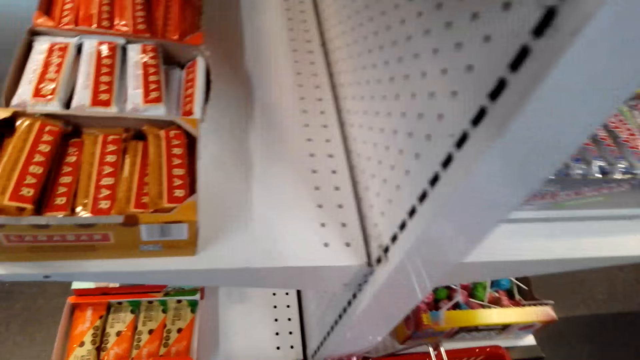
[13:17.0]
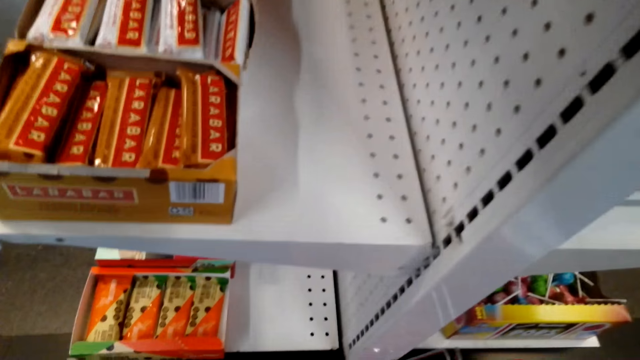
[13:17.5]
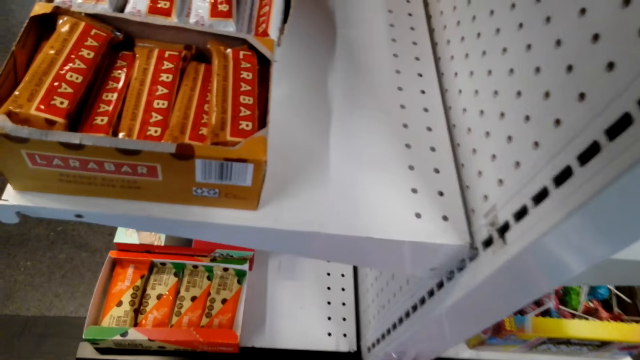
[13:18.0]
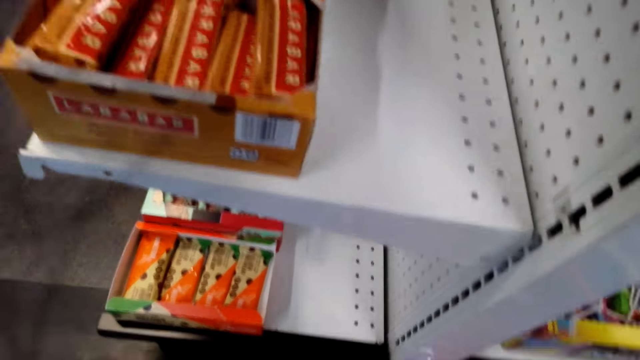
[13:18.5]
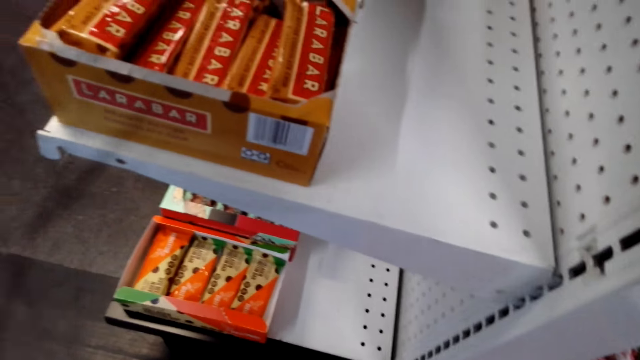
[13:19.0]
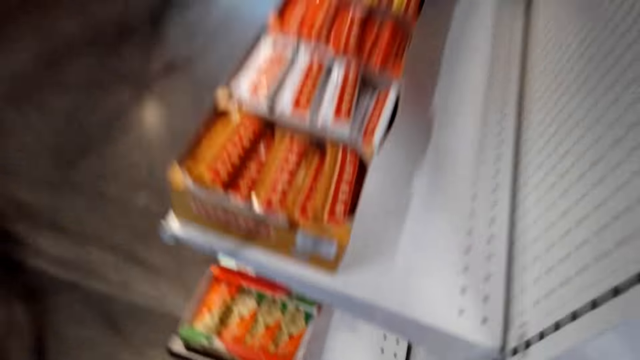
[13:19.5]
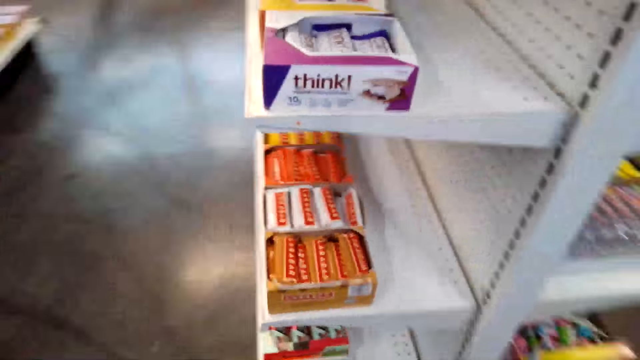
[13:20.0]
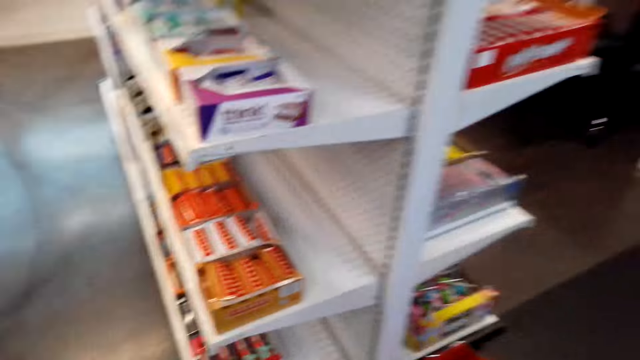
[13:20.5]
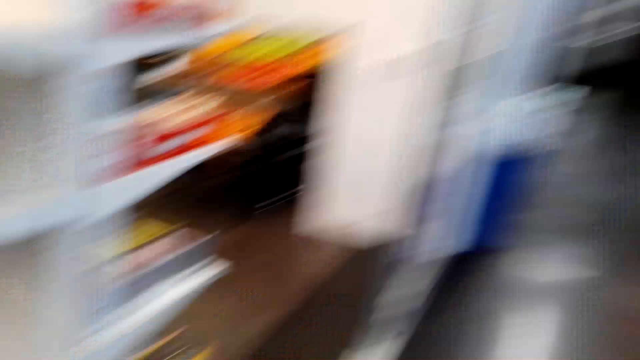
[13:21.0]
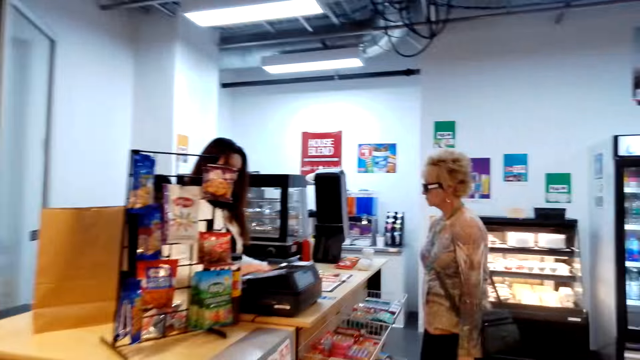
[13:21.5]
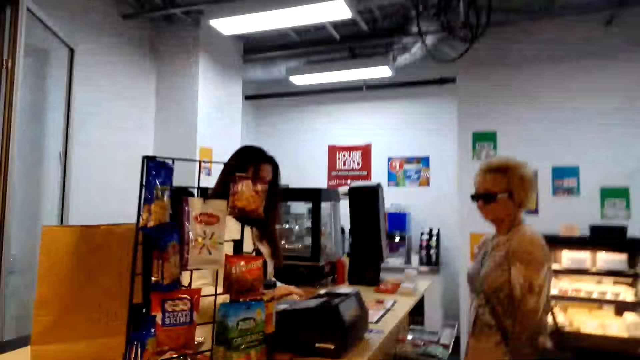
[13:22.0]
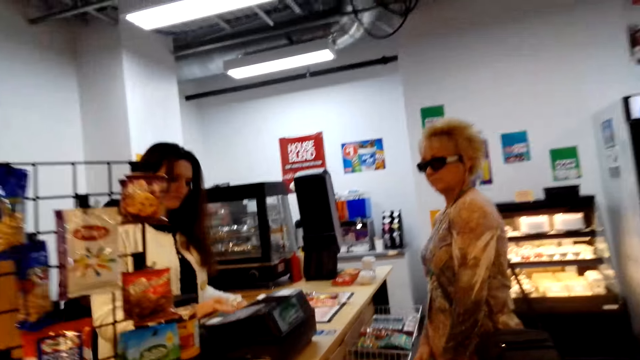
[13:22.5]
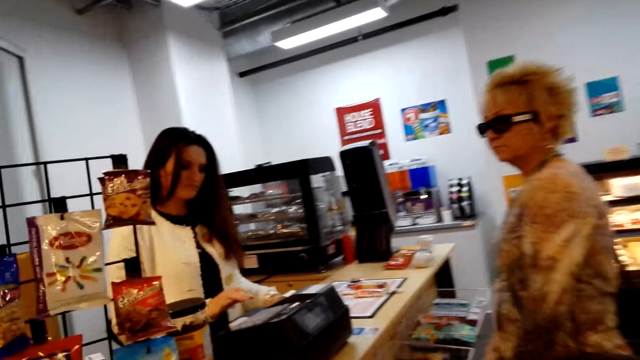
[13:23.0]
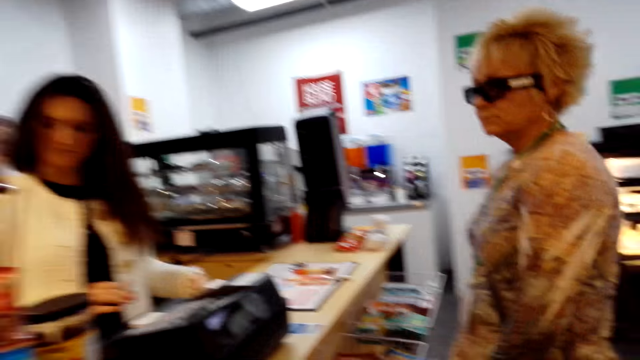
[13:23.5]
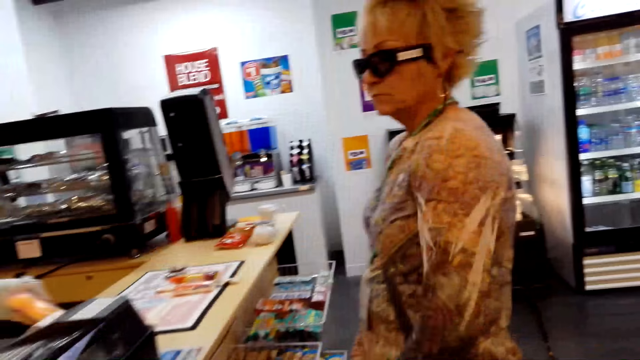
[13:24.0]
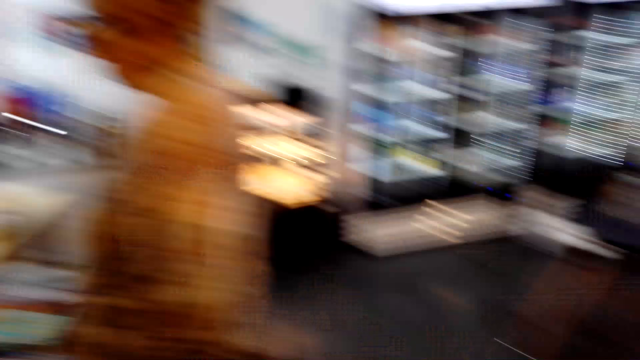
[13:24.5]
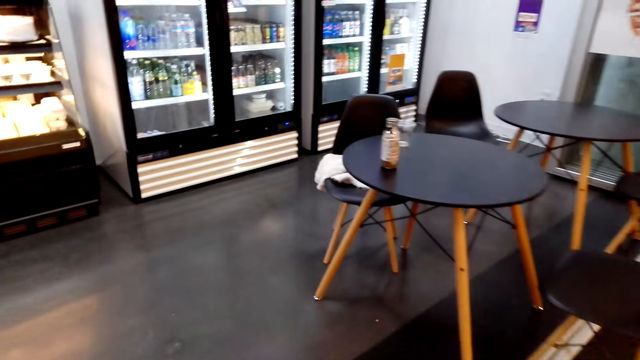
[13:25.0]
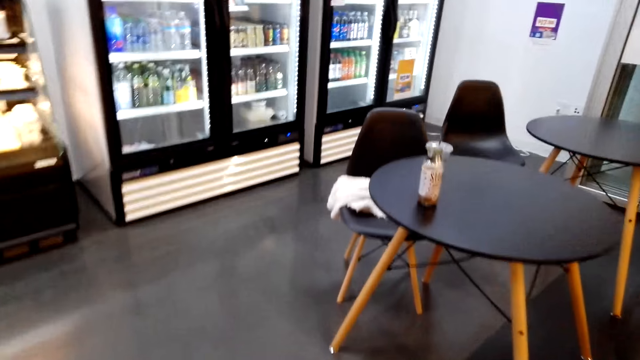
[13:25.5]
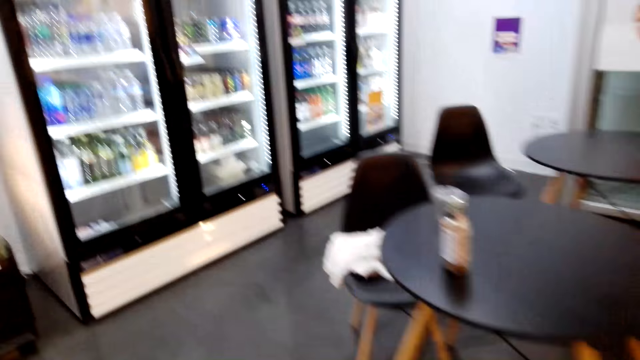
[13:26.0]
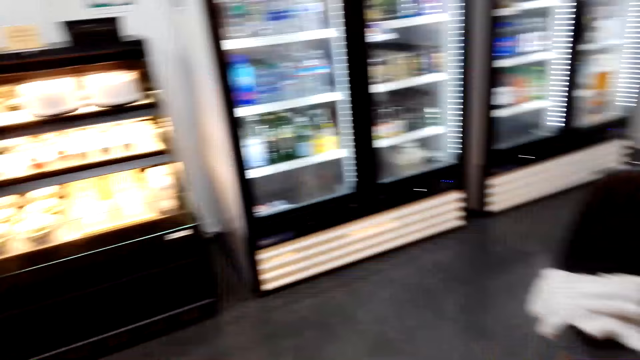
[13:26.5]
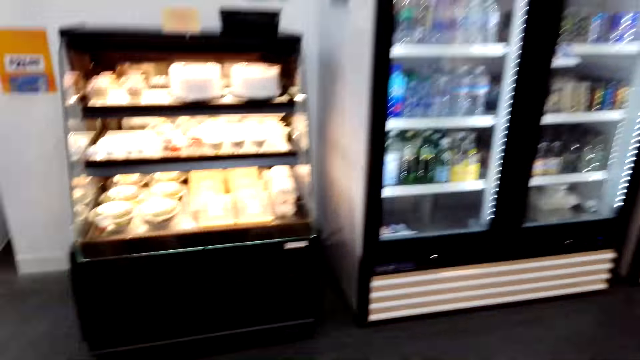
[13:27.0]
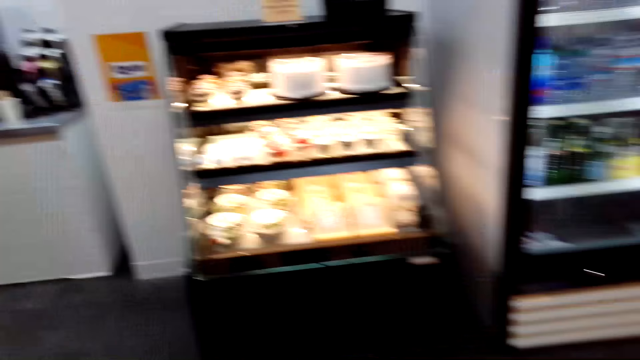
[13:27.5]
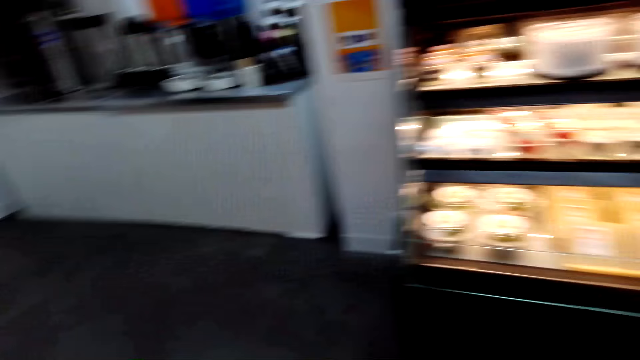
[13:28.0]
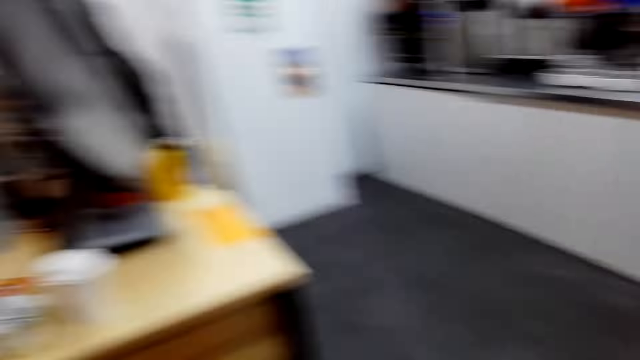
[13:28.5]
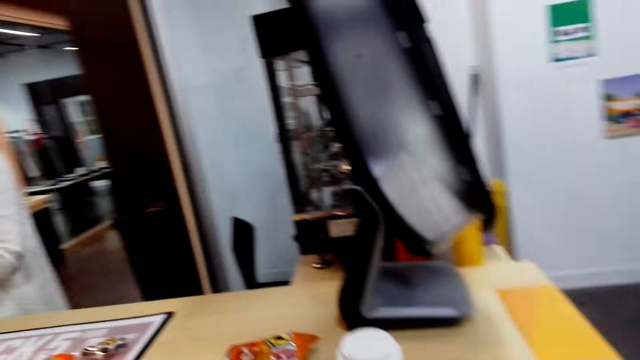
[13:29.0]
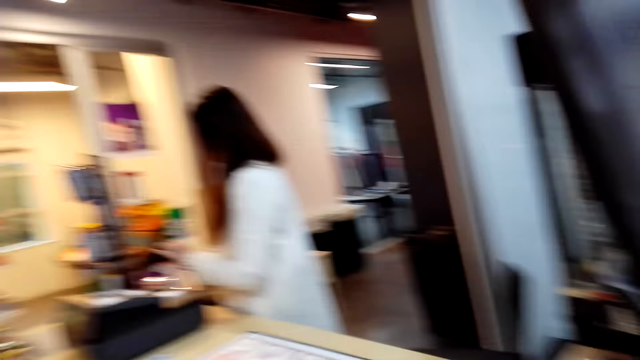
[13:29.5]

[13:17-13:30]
The camera wearer places the carrier on the floor. A cashier presses on the cash machine. The camera wearer moves around and walks around.

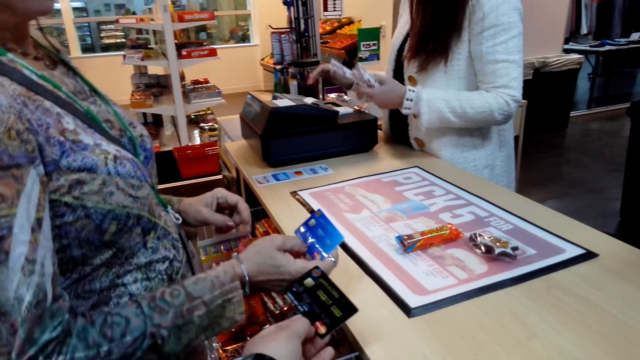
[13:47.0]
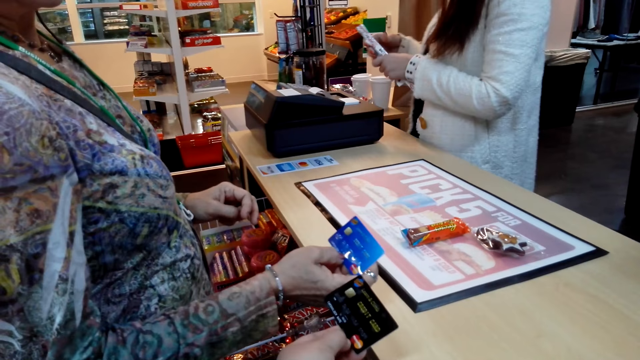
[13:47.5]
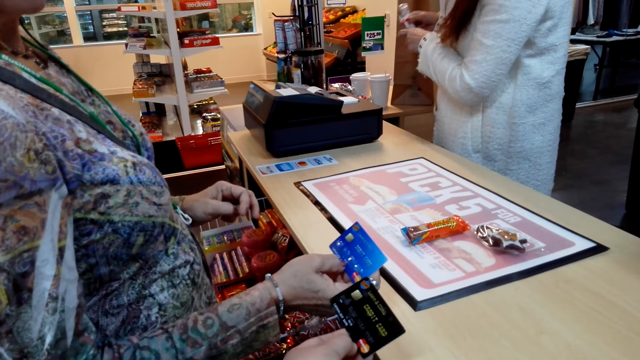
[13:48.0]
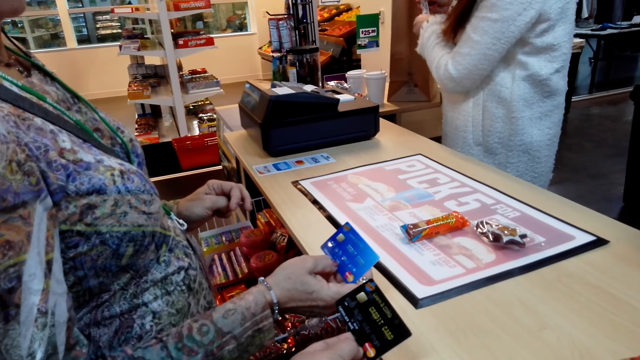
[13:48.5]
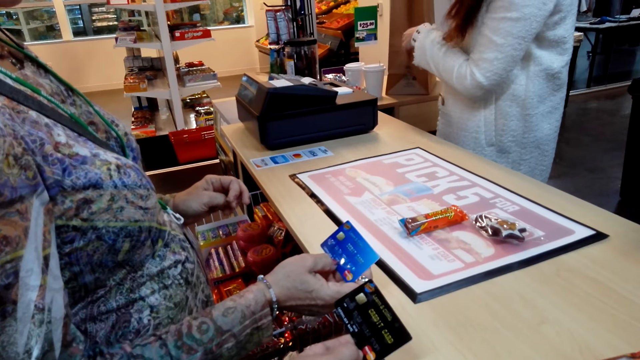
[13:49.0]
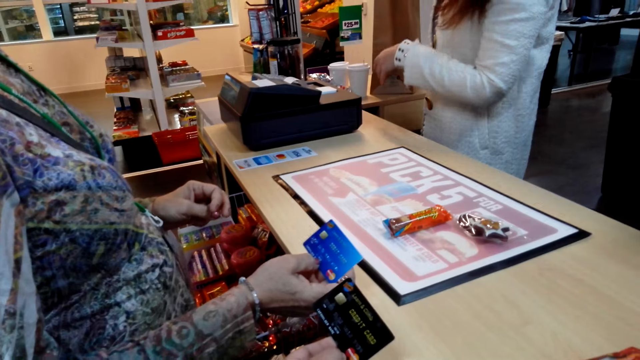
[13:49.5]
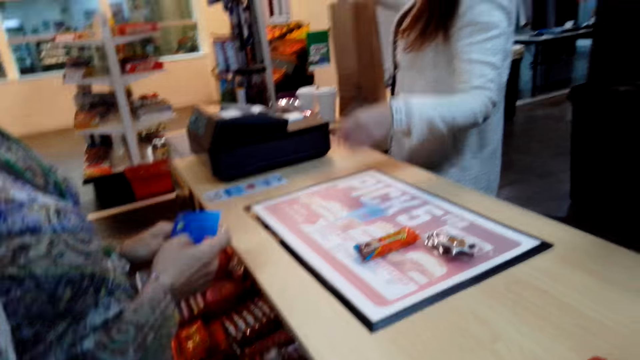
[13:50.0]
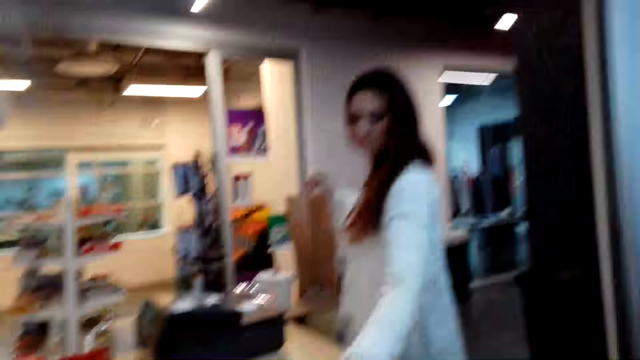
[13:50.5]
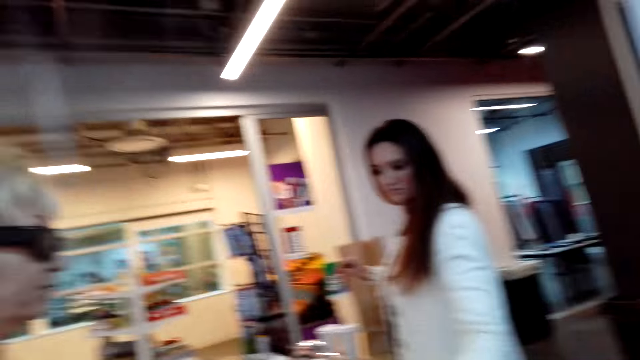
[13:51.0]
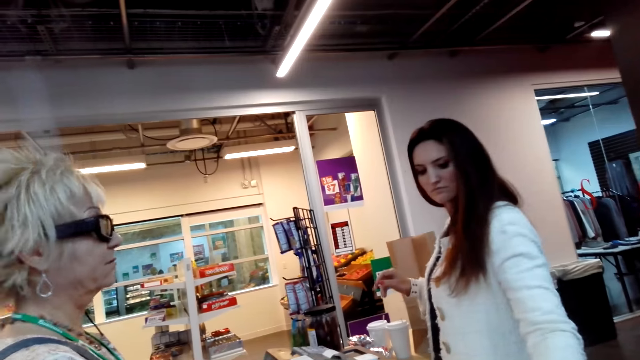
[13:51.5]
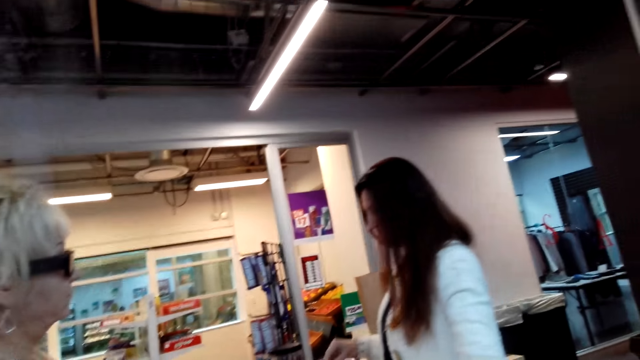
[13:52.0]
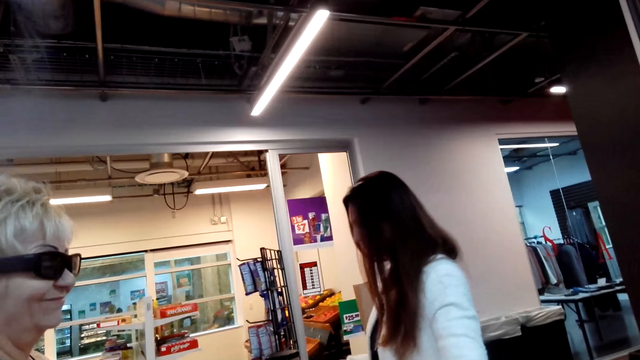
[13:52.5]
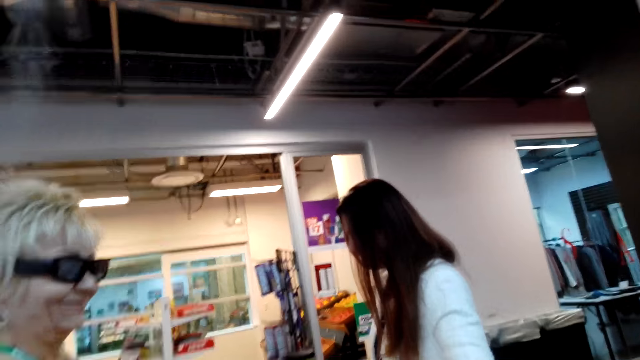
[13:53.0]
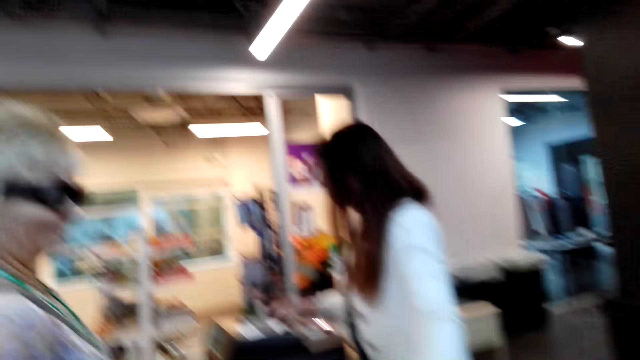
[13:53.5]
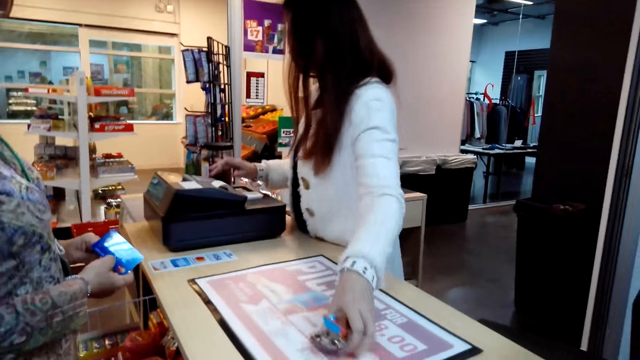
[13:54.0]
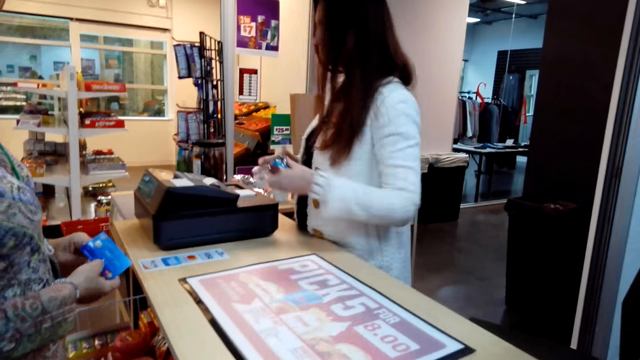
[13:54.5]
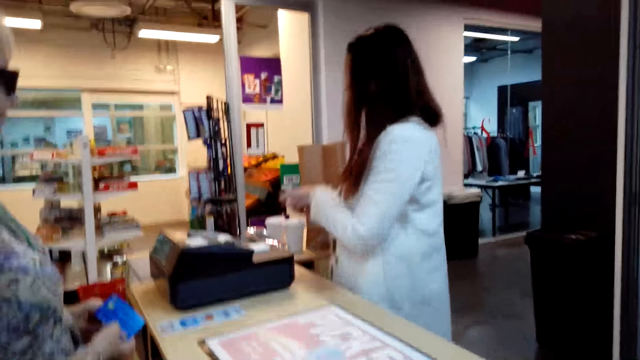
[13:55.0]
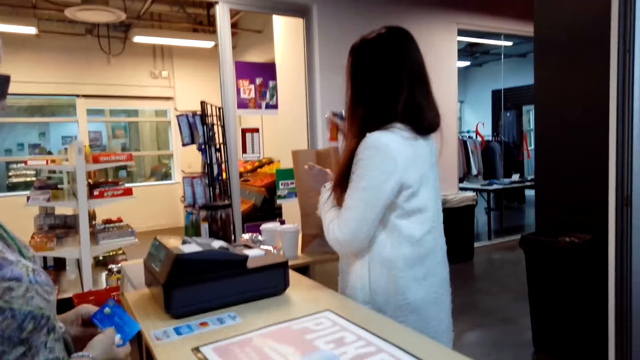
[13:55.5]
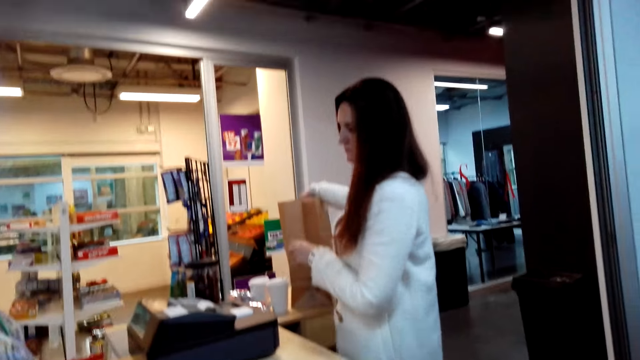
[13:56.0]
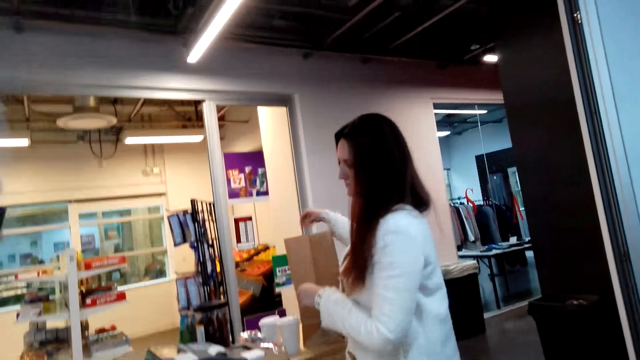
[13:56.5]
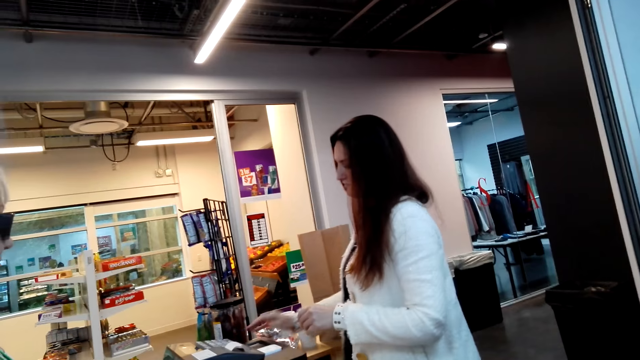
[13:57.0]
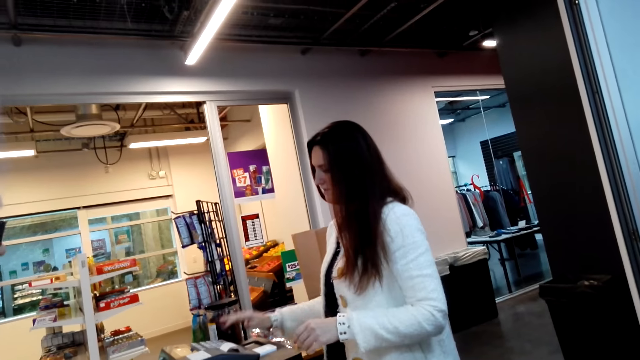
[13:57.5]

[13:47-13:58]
The camera wearer holds a credit card. They lift the card. A cashier picks something. The camera wearer looks at a person. The cashier collects food stuff. The cashier inserts the food stuff in the carrier bag.
